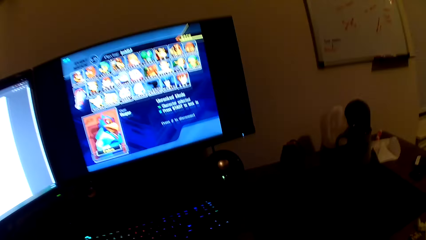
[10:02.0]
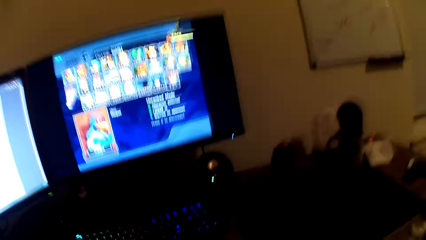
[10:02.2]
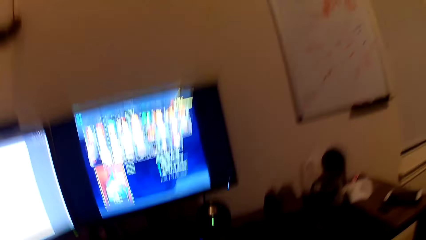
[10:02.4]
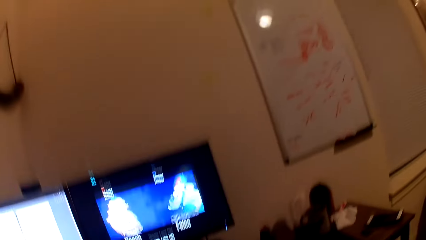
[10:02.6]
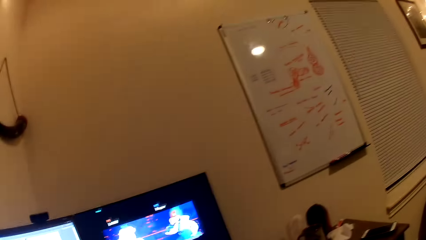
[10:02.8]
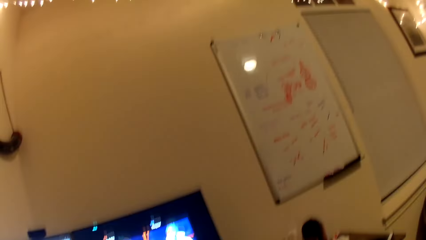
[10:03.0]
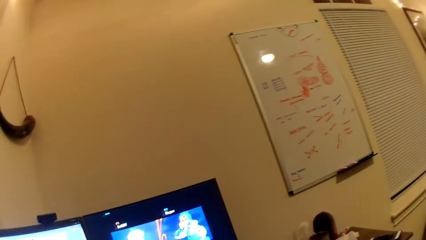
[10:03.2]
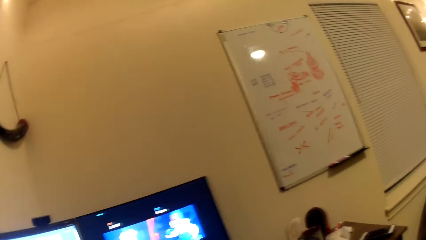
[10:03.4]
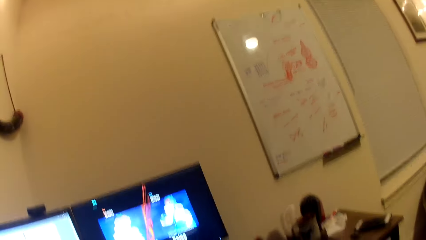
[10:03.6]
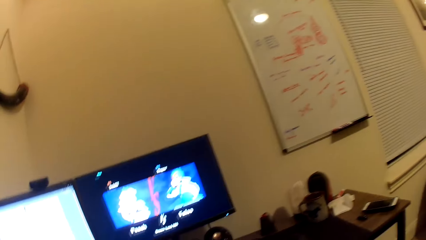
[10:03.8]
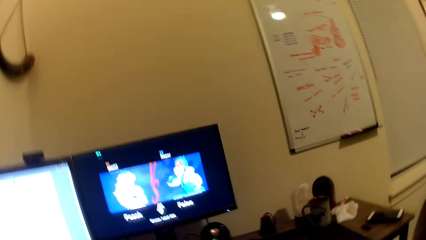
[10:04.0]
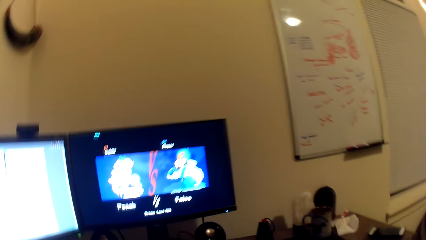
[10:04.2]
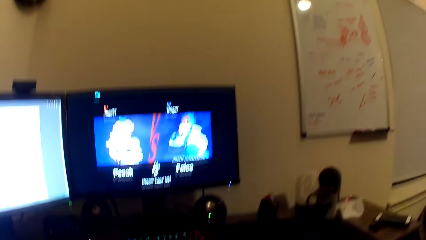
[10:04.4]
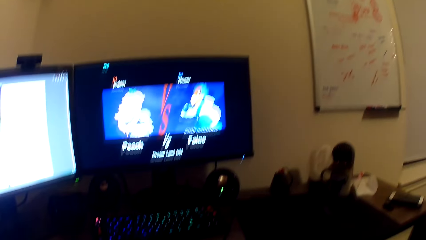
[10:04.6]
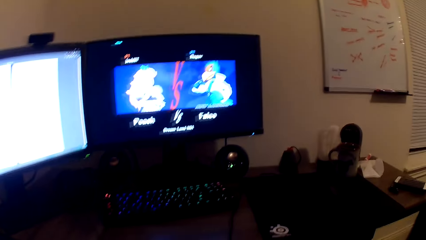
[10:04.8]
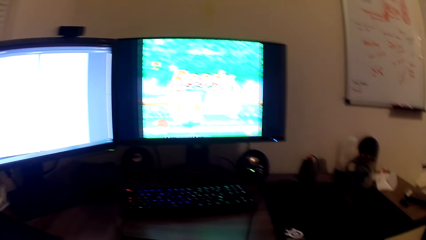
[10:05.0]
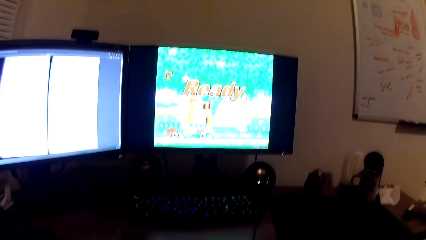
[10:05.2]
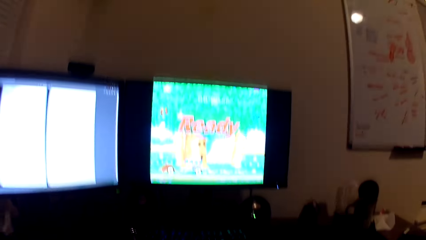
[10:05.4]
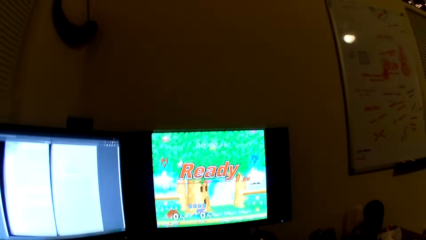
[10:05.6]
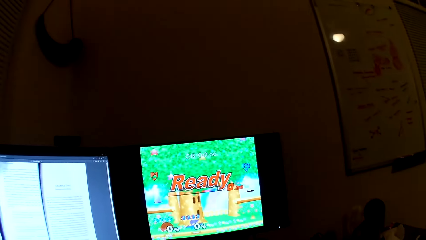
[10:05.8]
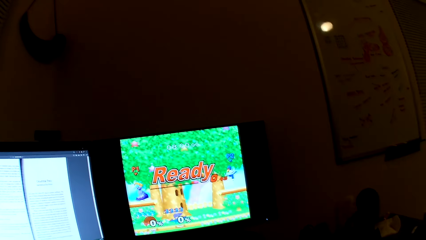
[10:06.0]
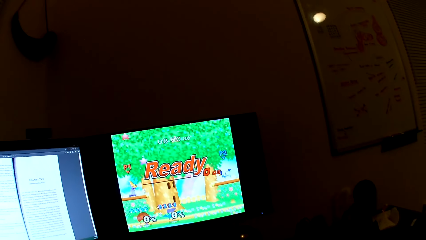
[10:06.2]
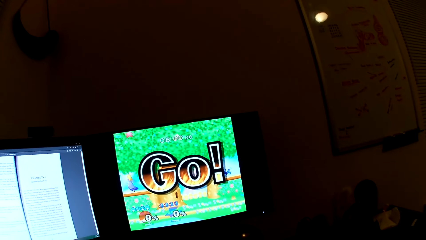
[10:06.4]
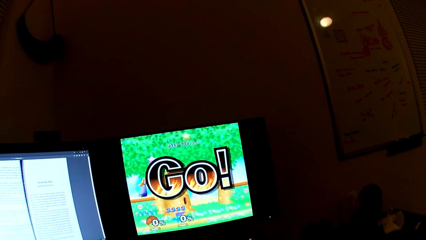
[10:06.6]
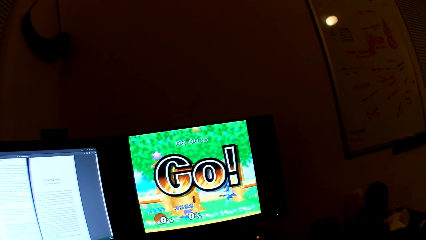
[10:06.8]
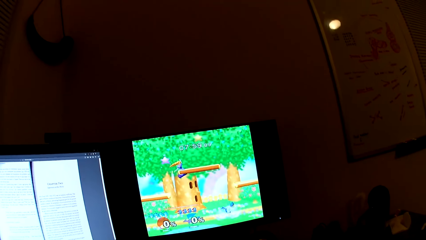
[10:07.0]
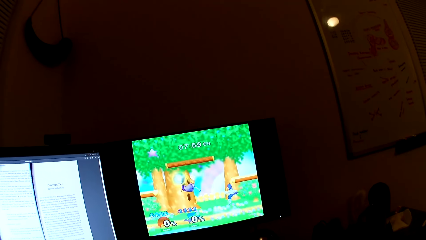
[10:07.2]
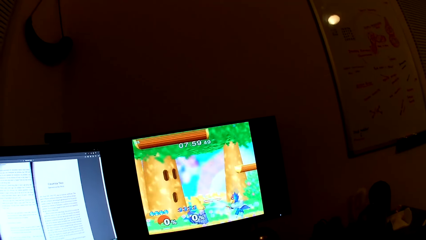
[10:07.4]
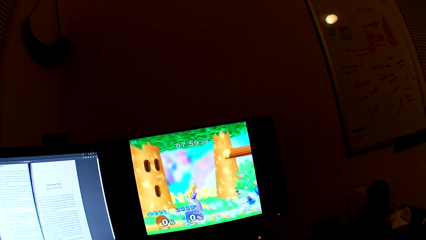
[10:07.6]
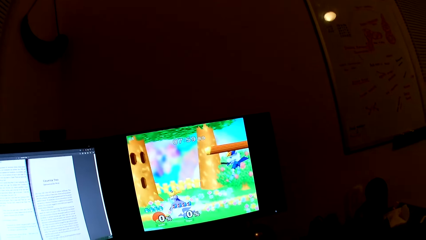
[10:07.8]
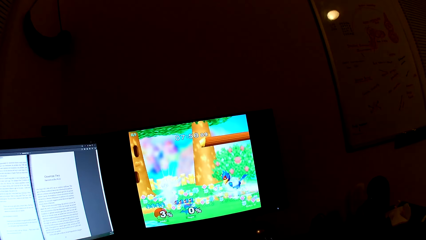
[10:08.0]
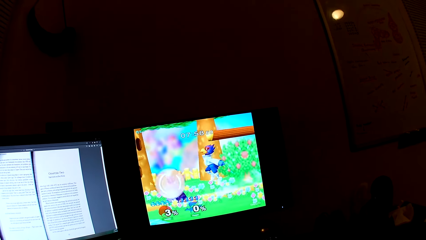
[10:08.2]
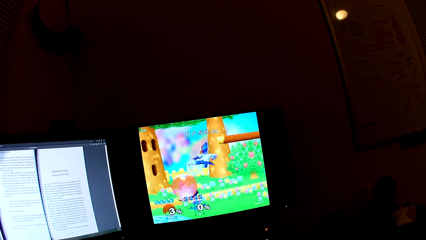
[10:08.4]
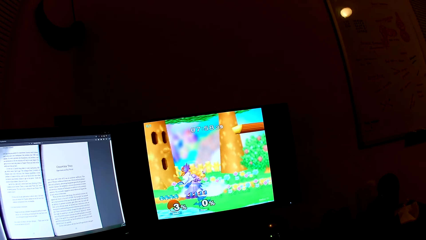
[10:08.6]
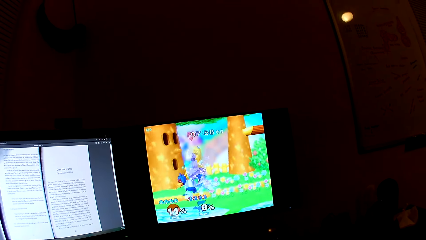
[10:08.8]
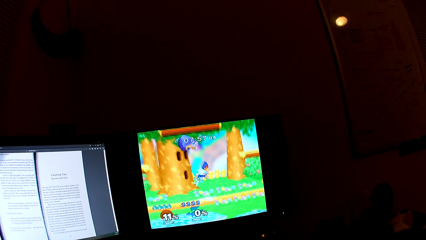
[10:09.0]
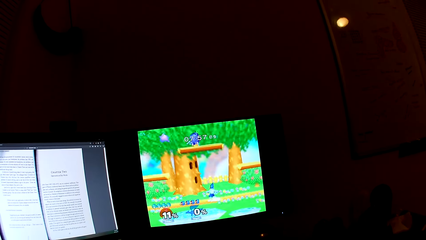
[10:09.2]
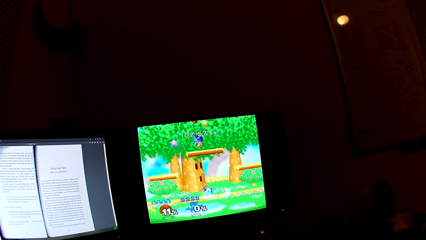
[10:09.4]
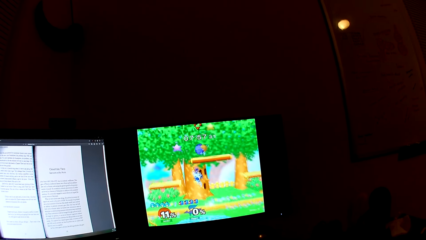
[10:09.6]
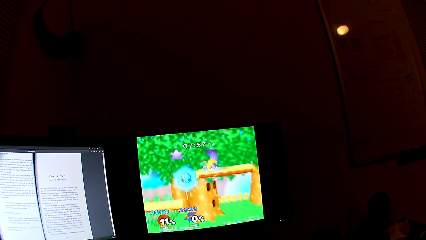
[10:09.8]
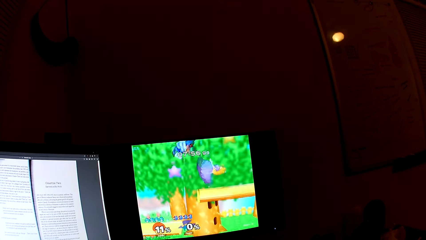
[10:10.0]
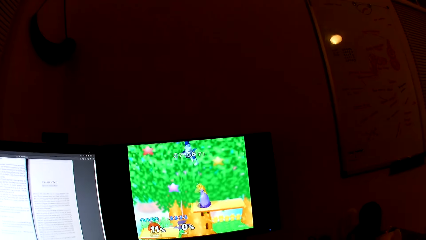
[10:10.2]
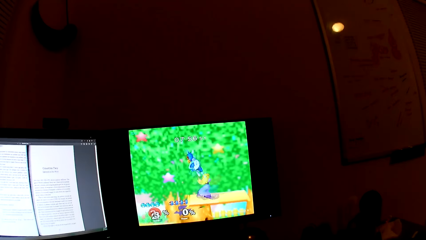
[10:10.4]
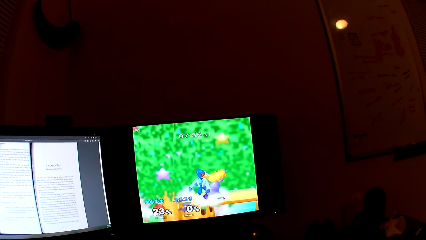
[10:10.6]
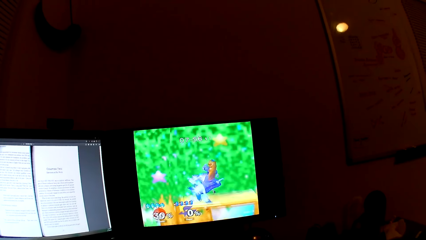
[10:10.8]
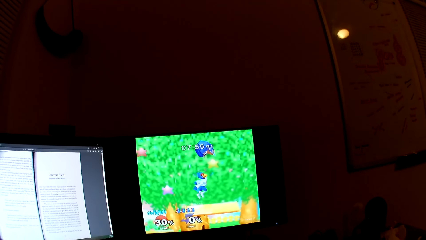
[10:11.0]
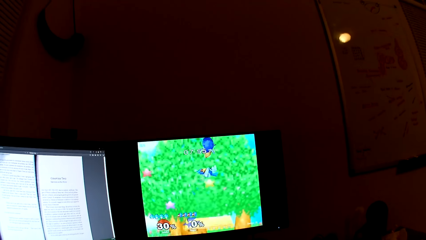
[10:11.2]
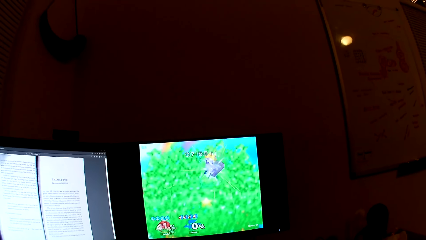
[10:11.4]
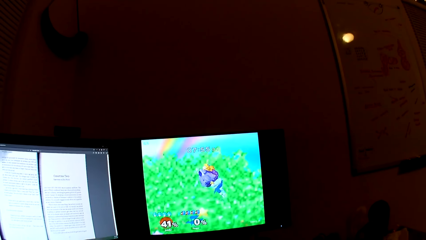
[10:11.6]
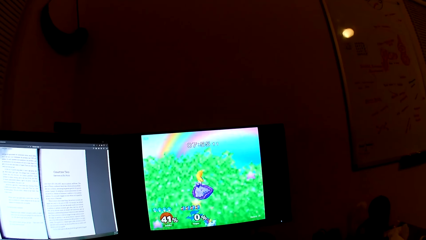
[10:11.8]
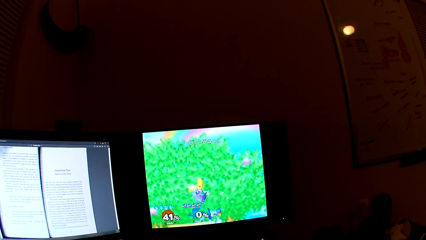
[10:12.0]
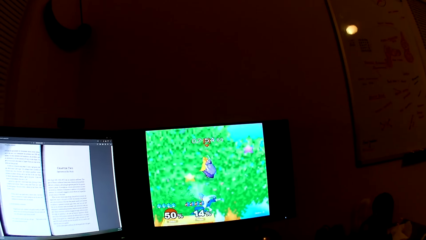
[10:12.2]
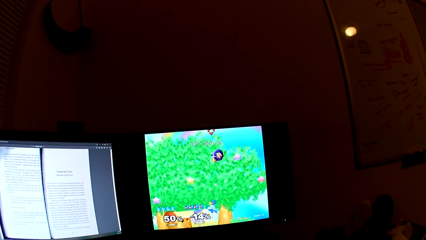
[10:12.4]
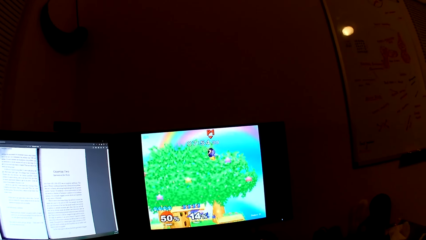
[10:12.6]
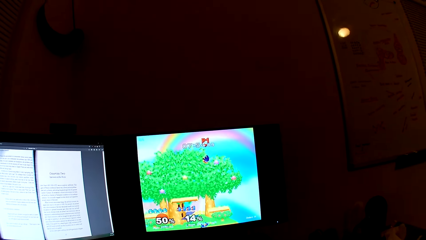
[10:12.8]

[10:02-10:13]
The camera wearer converses. They play a computer game. They play the video game with a man.

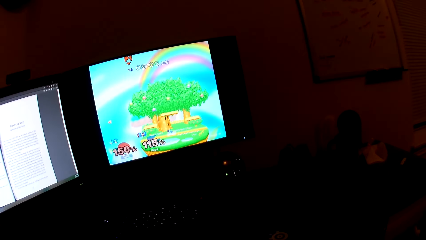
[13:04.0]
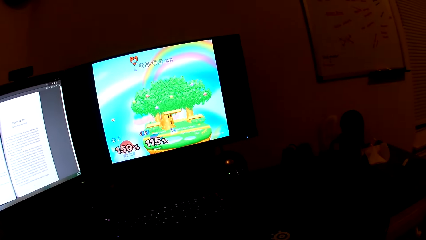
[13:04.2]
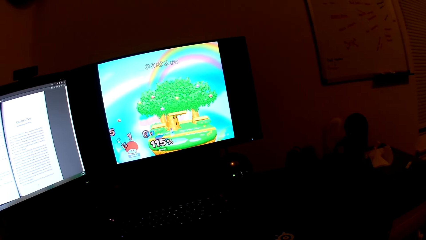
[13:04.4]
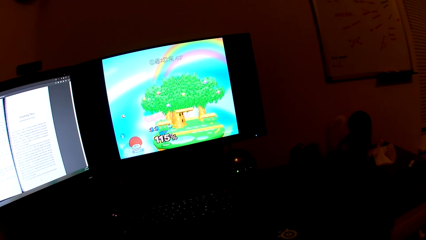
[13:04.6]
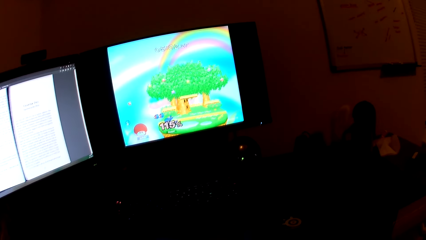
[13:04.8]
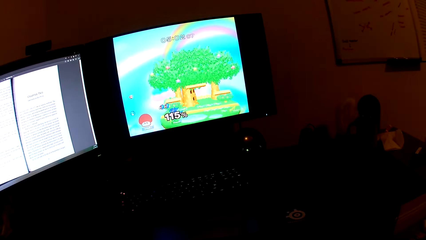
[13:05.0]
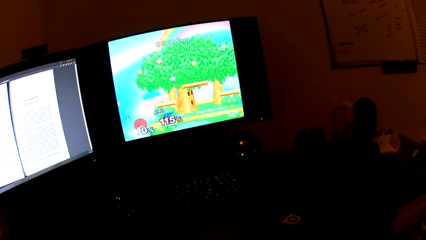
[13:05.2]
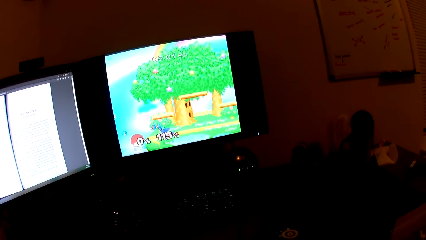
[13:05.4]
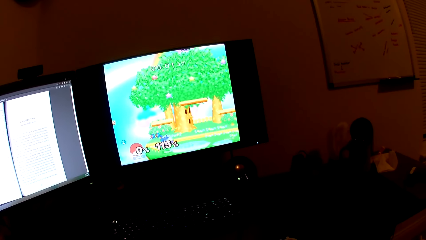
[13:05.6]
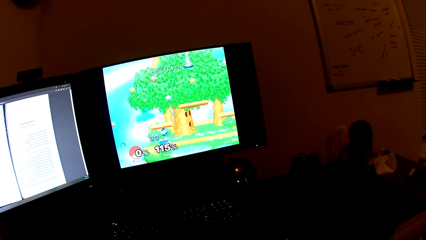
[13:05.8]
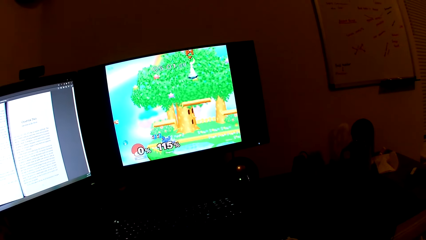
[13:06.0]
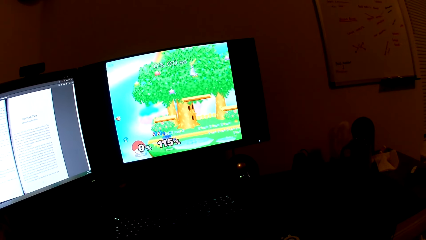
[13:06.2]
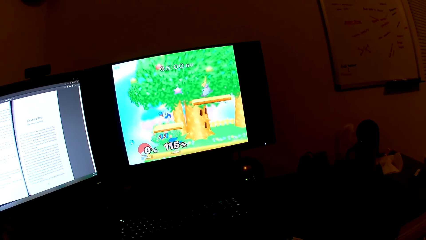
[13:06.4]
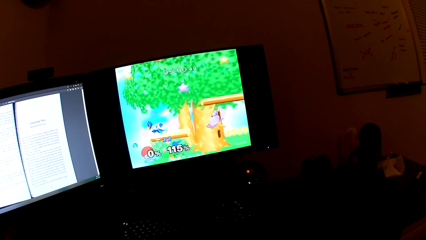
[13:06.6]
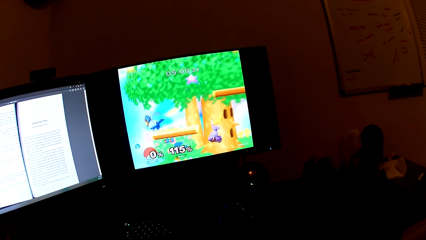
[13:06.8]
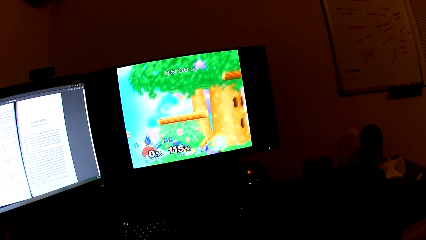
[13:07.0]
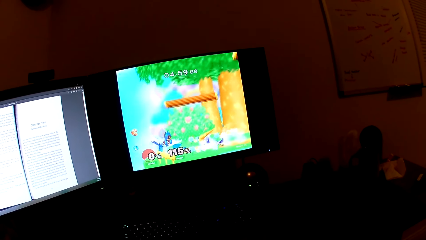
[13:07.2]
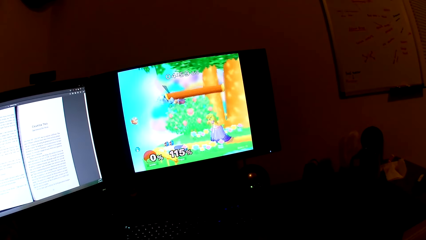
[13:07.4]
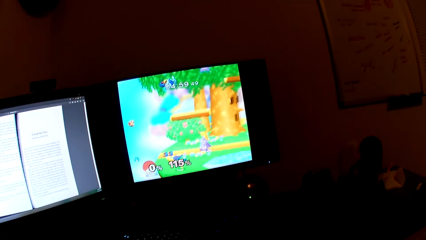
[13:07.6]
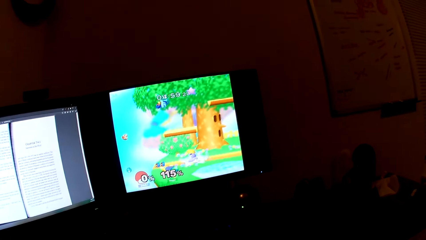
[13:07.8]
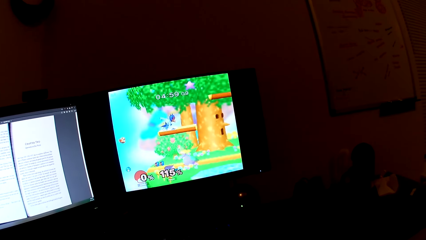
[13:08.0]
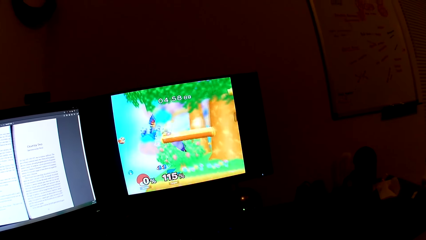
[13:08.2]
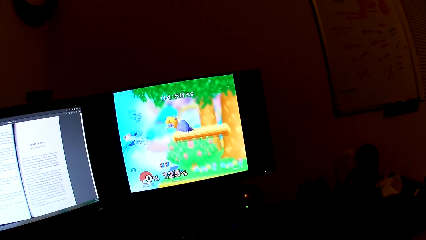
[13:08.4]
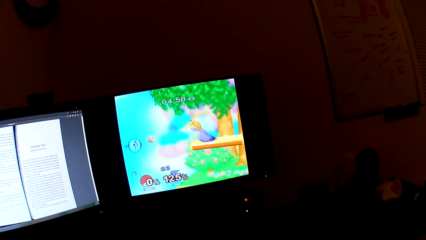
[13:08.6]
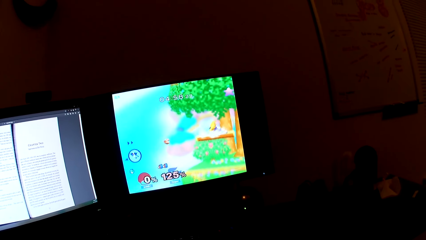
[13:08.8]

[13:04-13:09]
The camera wearer converses. They play a computer game.
